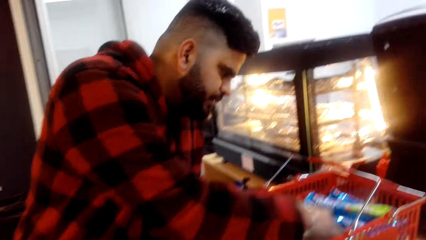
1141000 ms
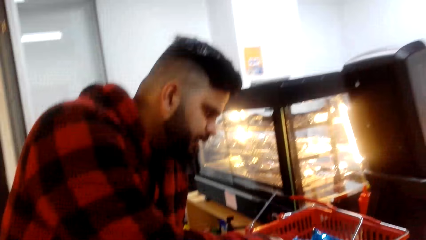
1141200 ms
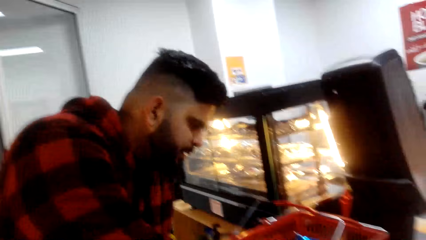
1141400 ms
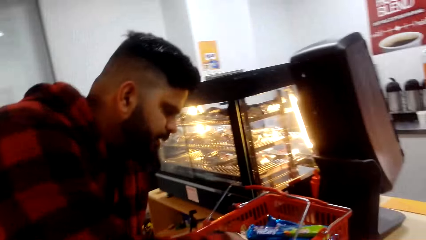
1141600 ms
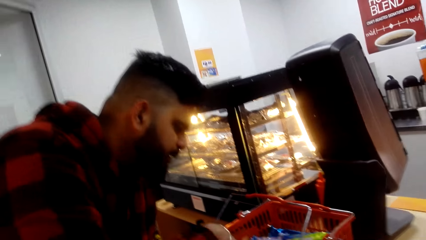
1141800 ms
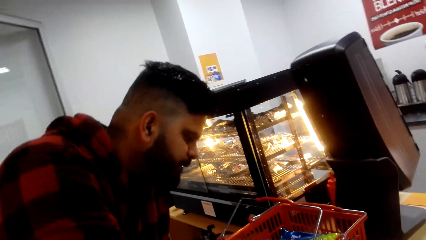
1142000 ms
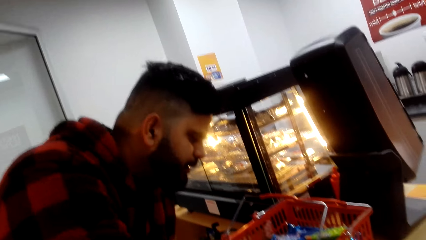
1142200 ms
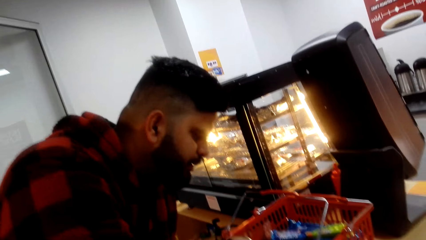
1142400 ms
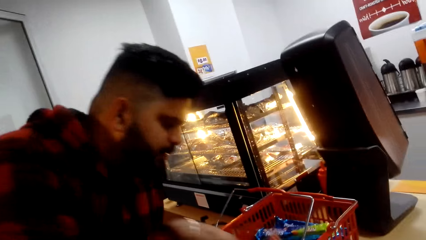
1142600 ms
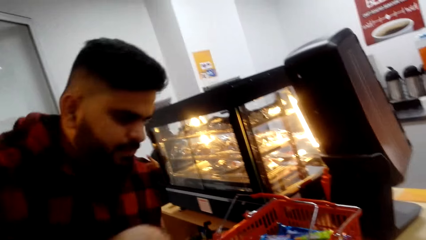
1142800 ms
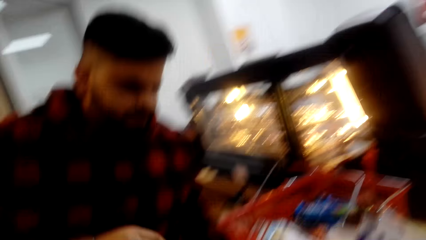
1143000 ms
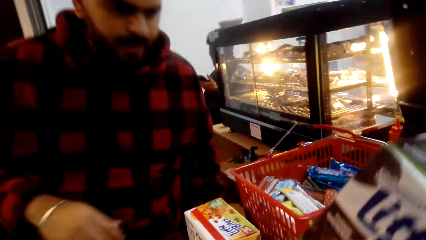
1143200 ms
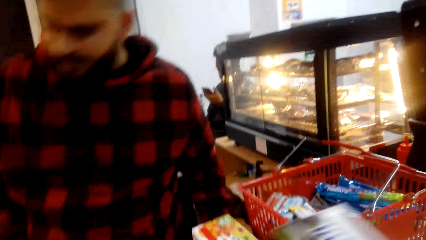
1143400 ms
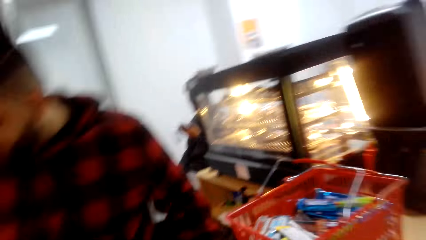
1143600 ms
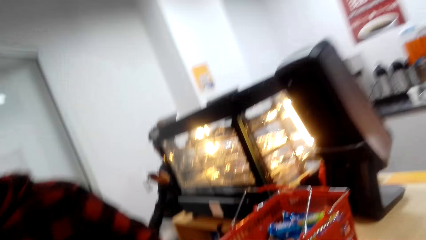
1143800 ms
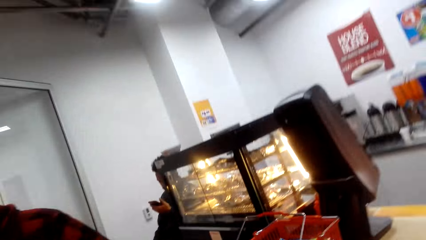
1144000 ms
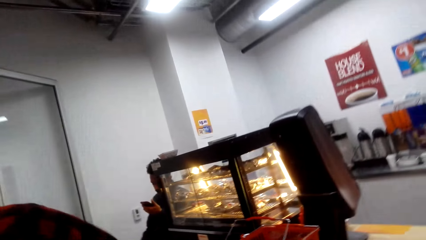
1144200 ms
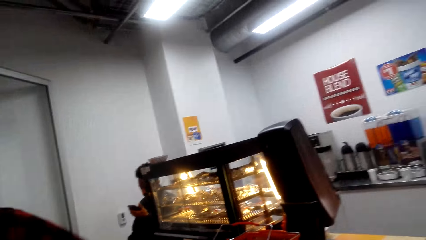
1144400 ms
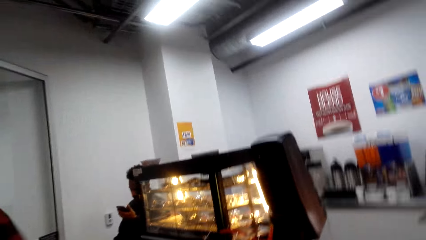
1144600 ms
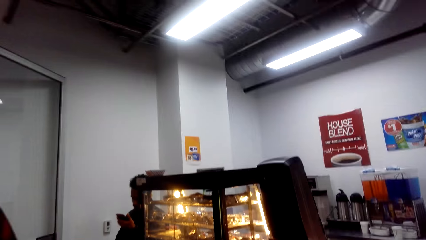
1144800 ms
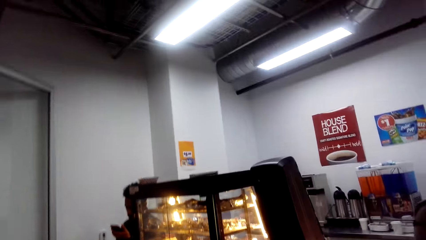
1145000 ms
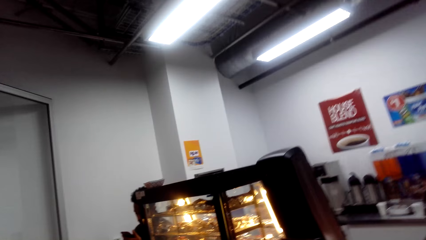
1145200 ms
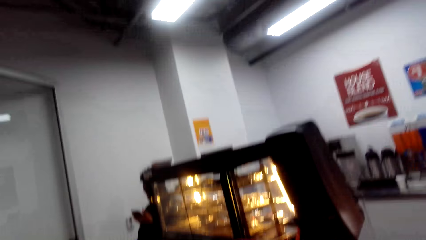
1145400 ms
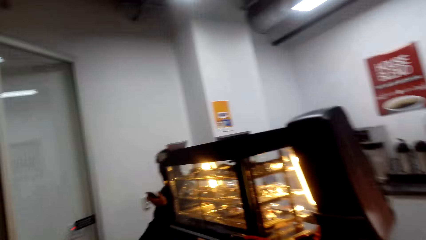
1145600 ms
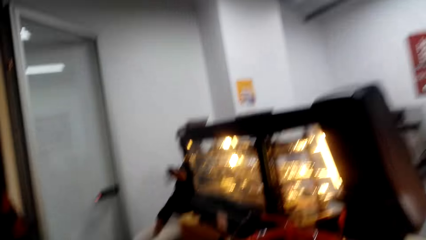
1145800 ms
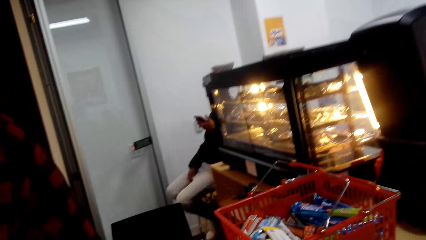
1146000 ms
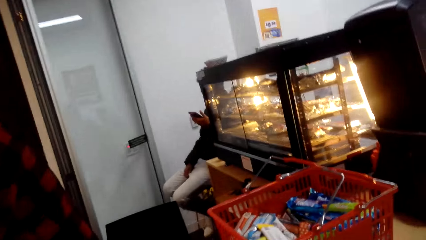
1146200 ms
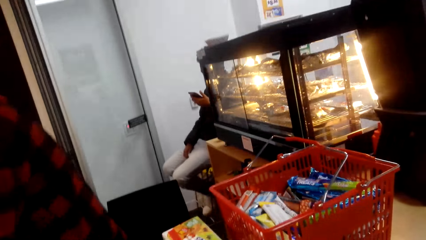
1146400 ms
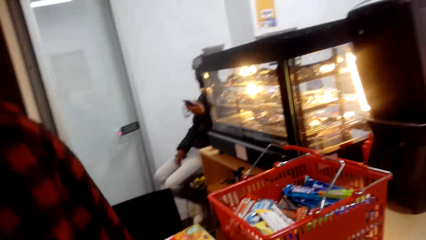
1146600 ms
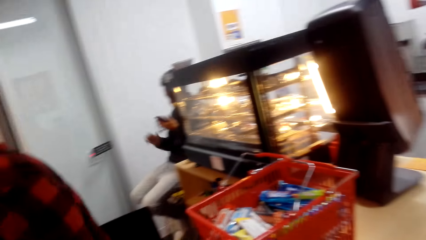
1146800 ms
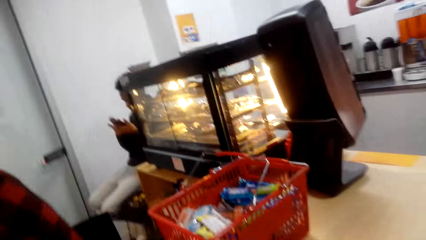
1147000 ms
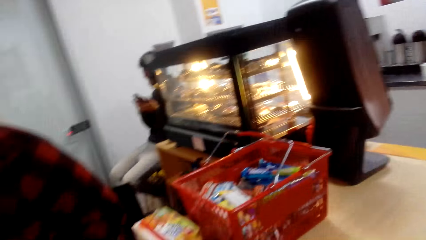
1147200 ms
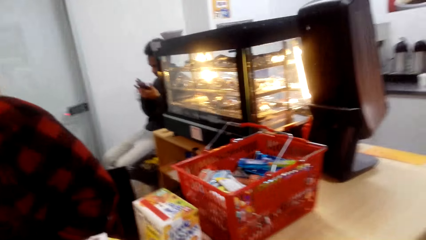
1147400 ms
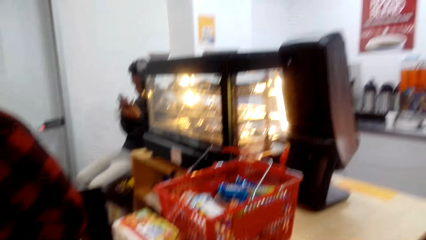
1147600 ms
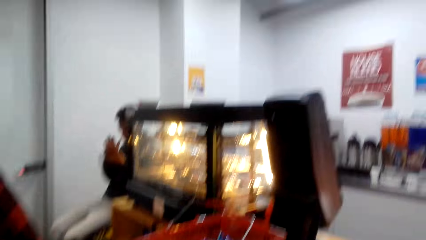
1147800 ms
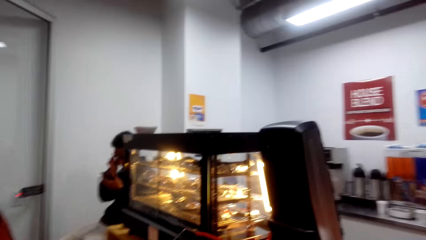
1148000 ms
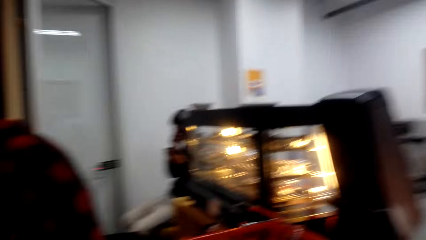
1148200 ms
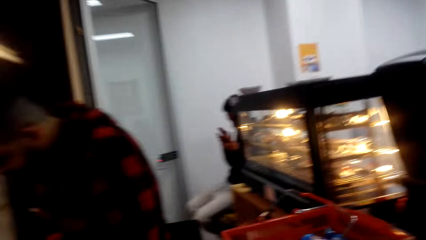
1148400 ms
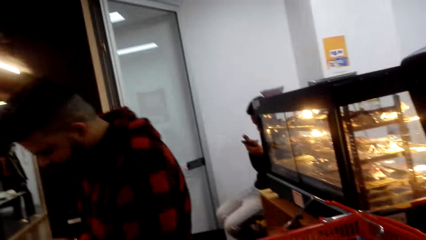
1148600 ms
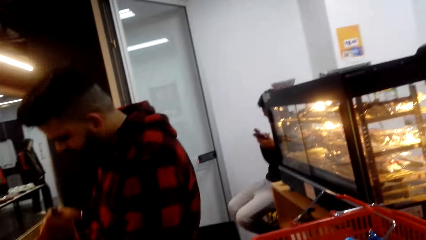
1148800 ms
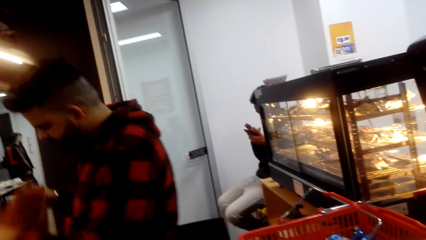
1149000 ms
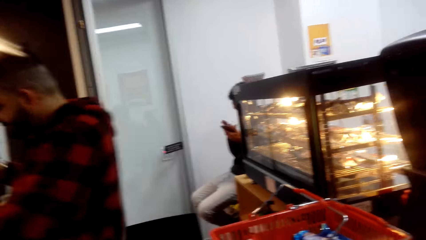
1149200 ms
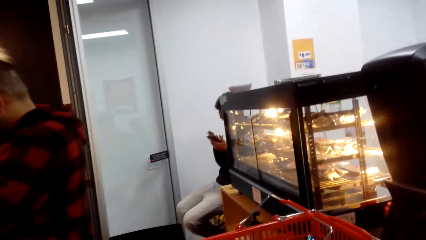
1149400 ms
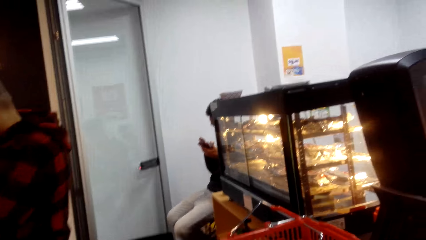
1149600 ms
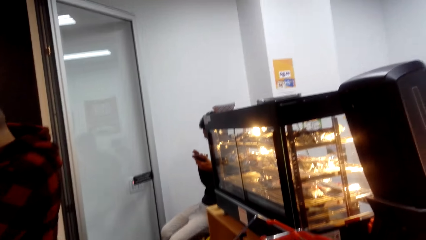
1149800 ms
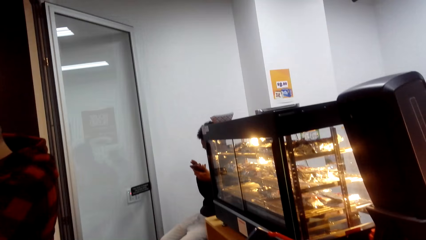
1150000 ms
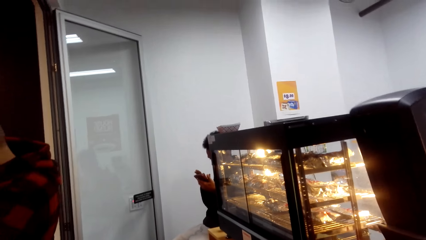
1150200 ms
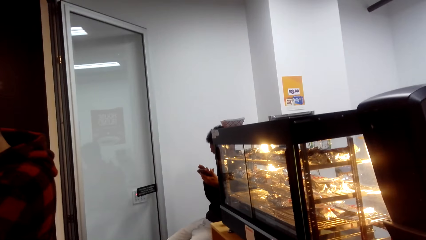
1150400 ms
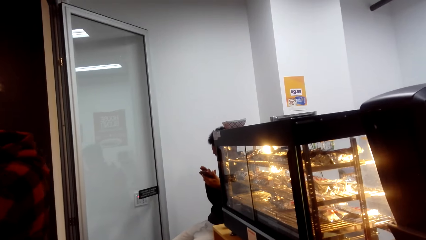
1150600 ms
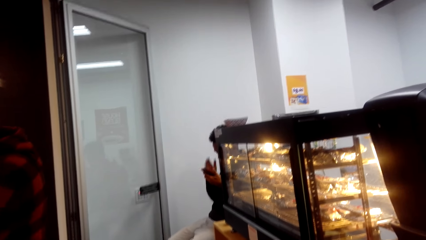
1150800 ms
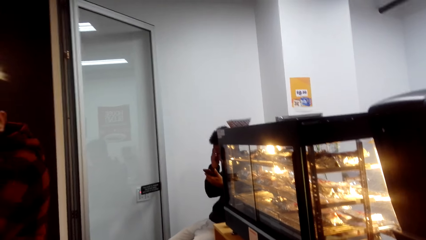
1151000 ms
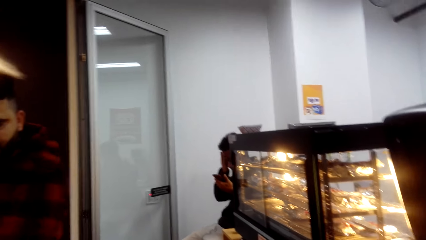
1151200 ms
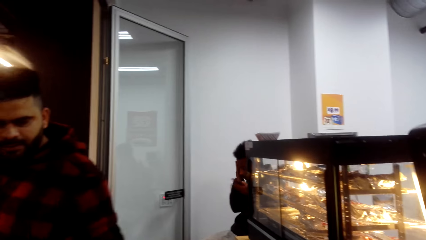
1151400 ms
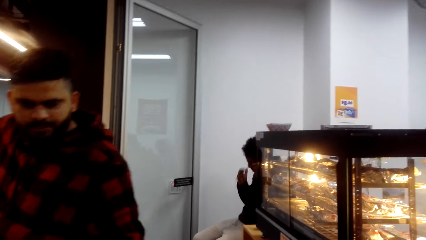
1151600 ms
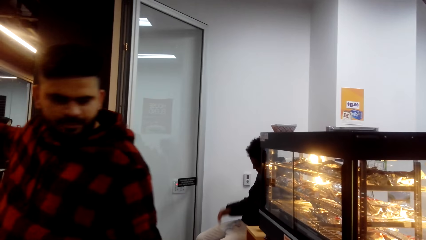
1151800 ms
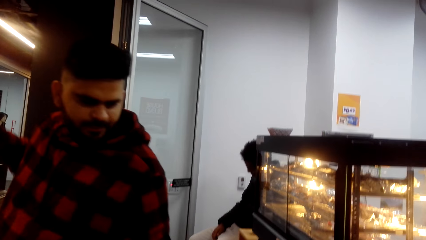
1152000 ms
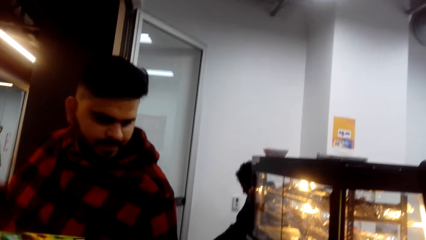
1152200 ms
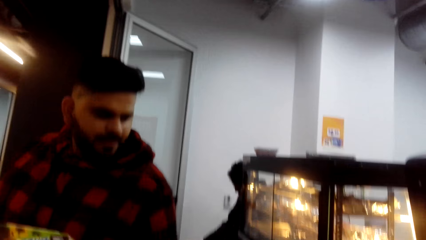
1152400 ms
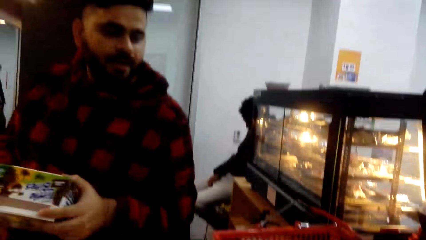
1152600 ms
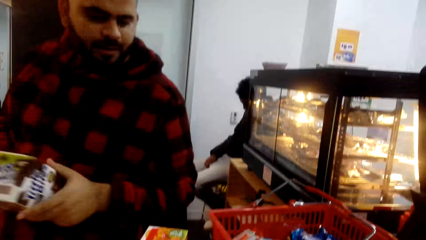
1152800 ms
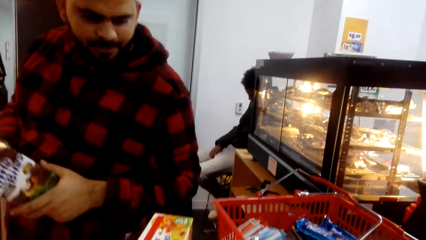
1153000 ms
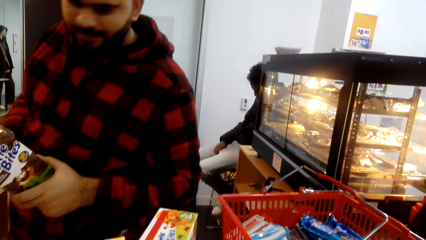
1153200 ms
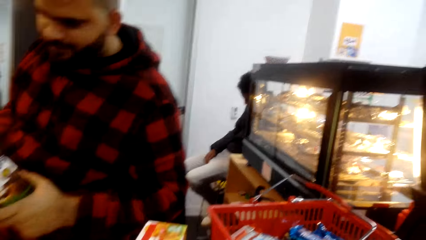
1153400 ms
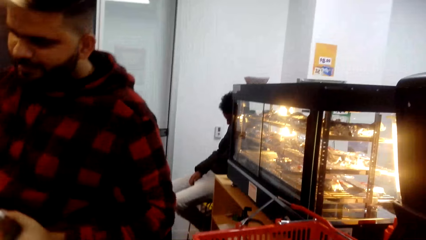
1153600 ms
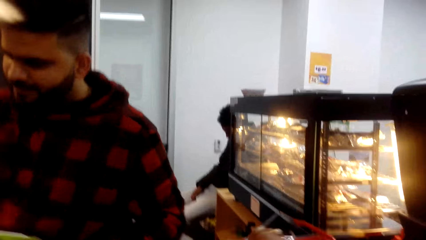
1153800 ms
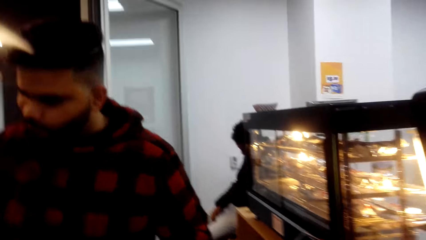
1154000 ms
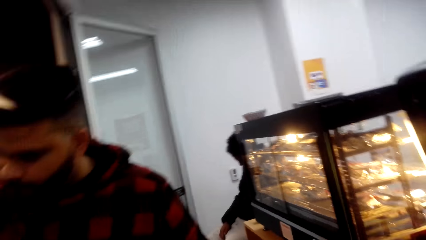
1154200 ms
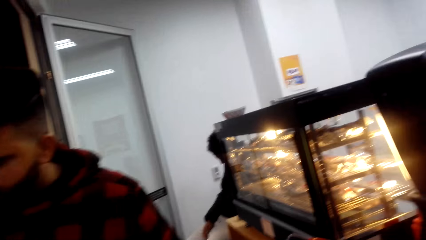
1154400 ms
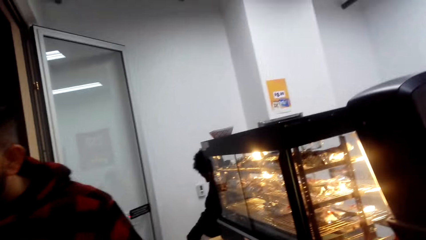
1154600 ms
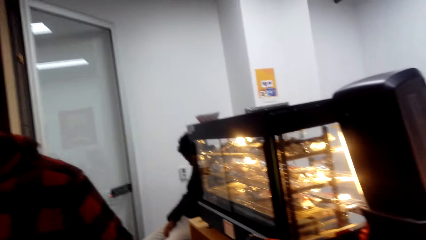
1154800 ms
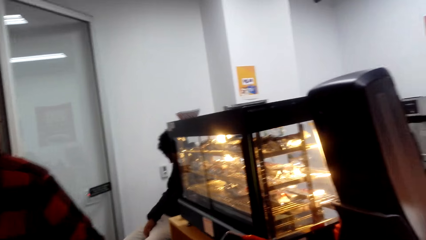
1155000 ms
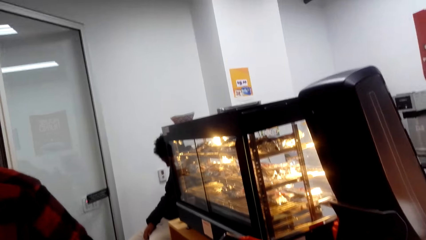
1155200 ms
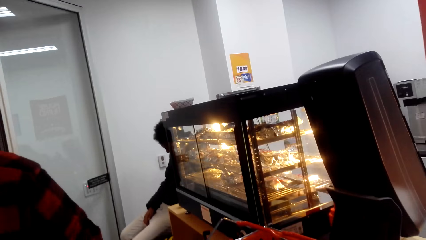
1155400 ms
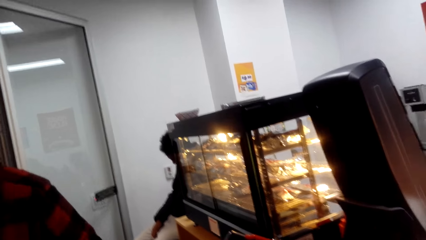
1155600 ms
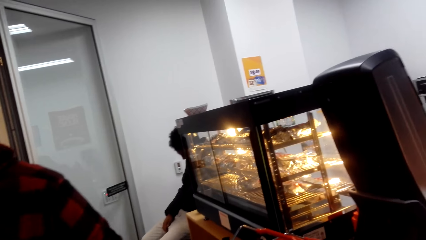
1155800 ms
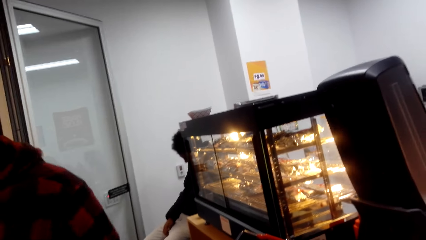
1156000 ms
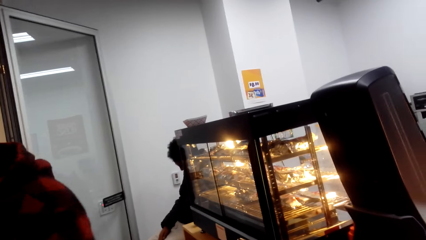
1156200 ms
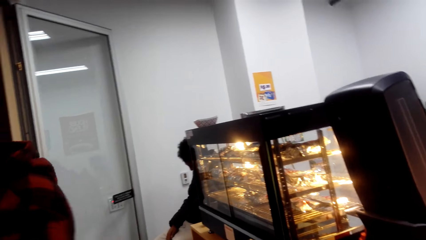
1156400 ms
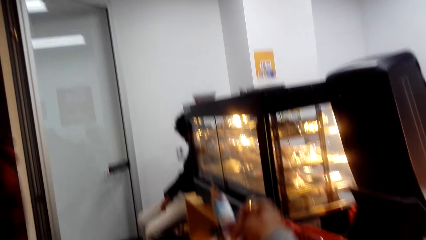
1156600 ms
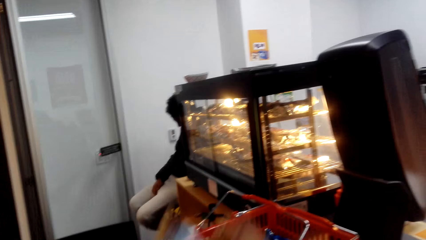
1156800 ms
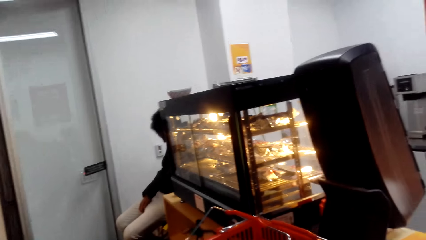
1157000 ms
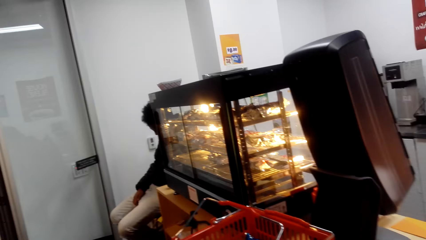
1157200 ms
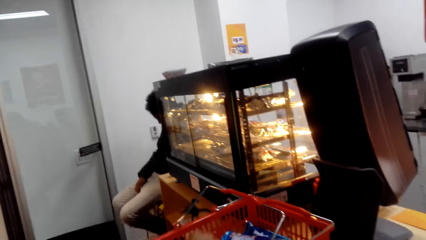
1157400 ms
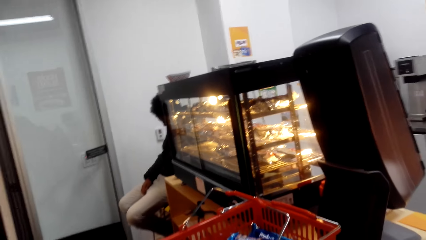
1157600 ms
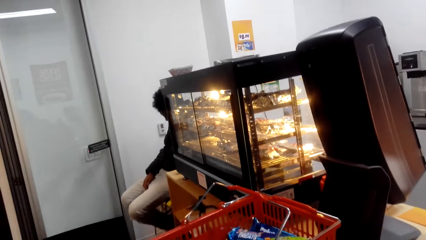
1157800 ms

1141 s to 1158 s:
A man places the package on the counter and picks up the packaging bag. The man holds a pack of bites.
